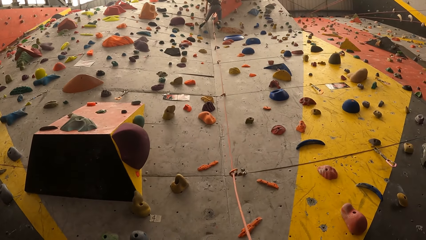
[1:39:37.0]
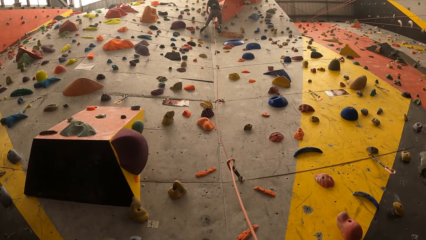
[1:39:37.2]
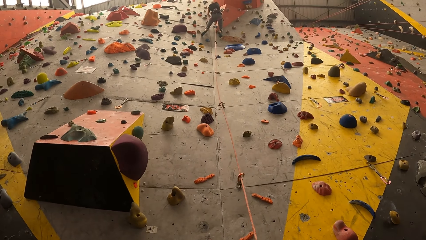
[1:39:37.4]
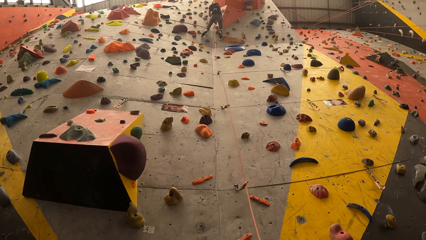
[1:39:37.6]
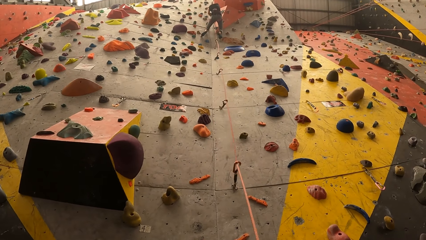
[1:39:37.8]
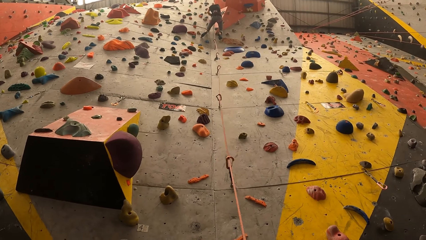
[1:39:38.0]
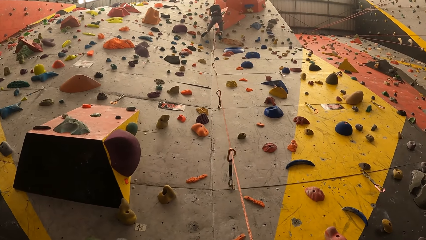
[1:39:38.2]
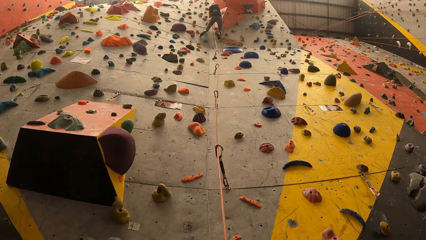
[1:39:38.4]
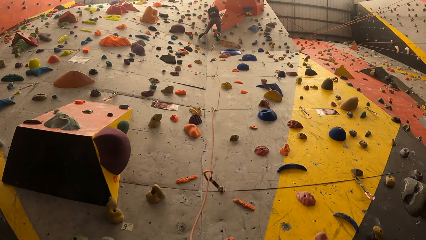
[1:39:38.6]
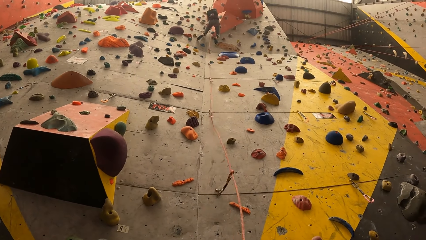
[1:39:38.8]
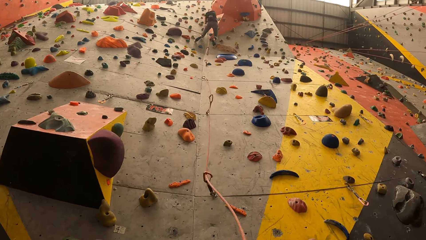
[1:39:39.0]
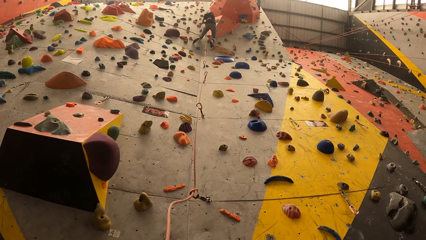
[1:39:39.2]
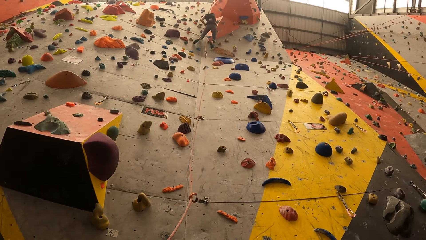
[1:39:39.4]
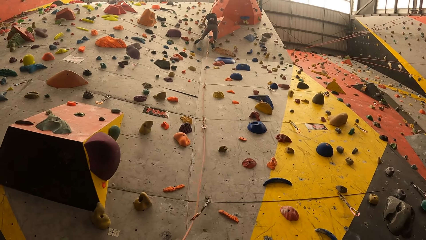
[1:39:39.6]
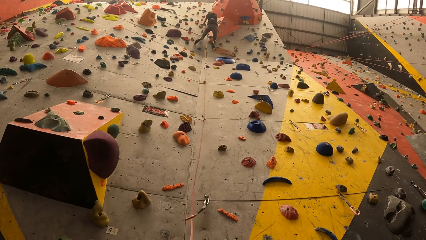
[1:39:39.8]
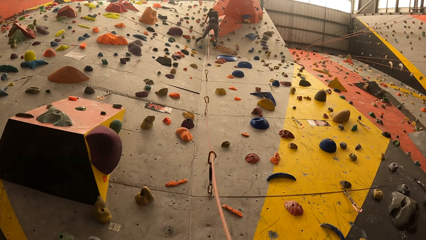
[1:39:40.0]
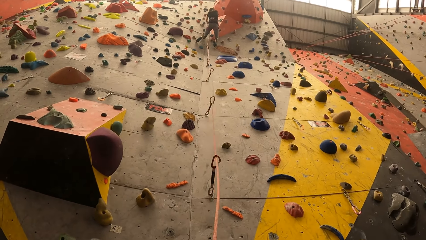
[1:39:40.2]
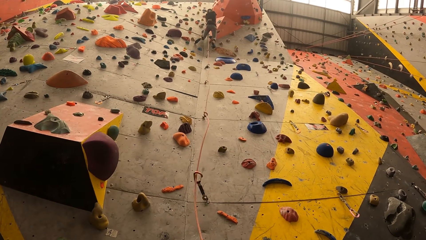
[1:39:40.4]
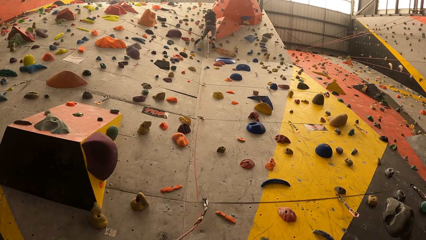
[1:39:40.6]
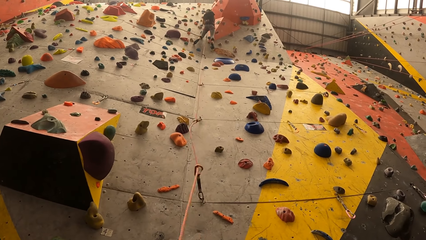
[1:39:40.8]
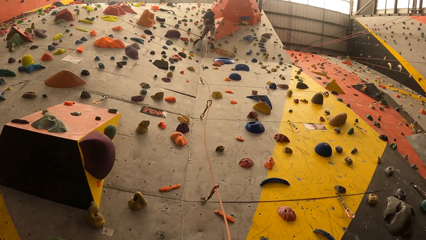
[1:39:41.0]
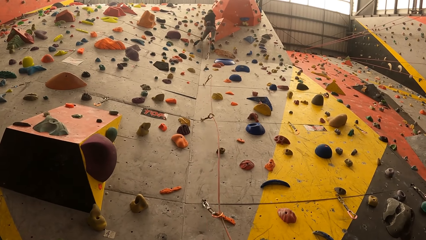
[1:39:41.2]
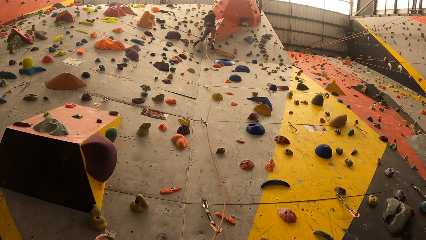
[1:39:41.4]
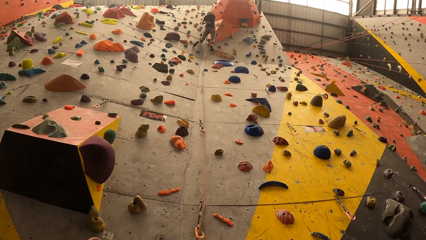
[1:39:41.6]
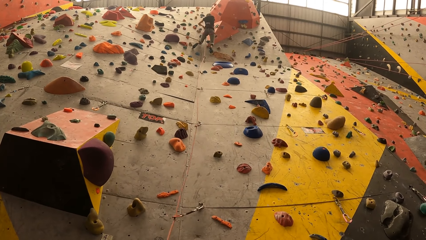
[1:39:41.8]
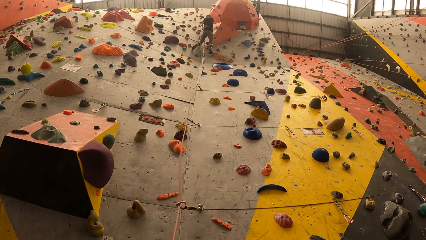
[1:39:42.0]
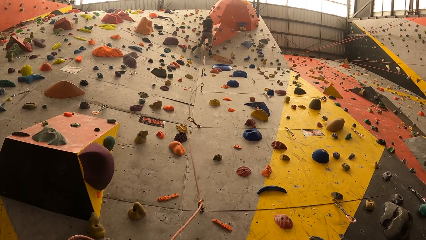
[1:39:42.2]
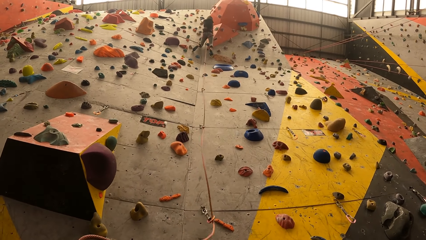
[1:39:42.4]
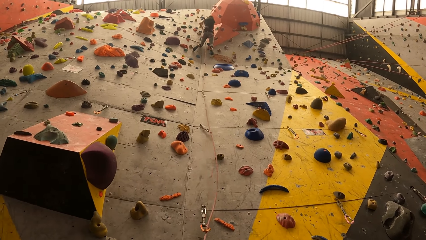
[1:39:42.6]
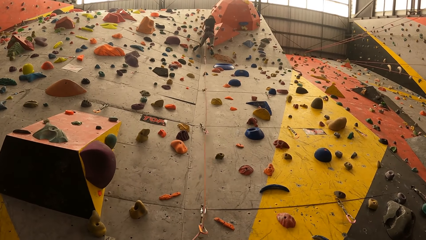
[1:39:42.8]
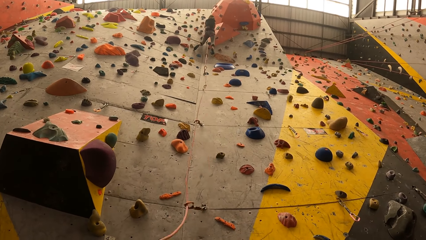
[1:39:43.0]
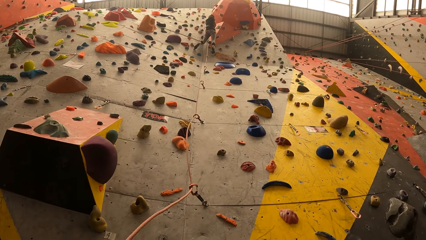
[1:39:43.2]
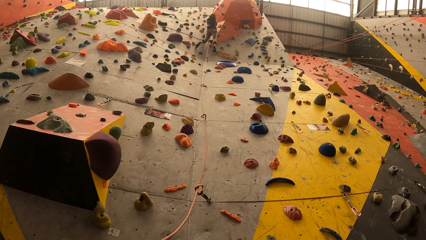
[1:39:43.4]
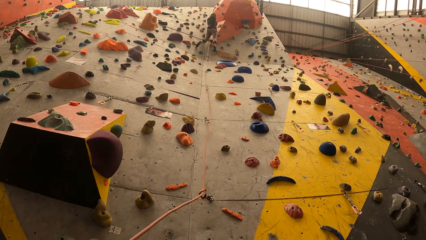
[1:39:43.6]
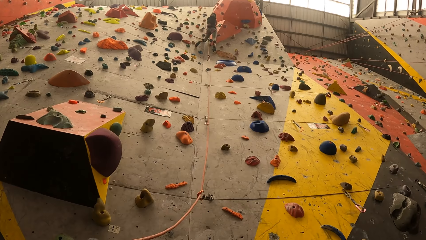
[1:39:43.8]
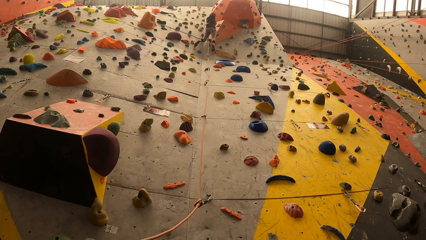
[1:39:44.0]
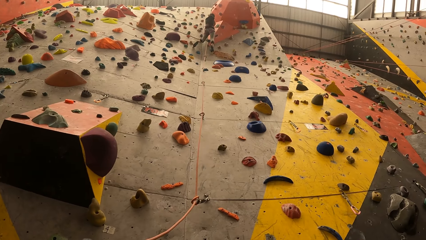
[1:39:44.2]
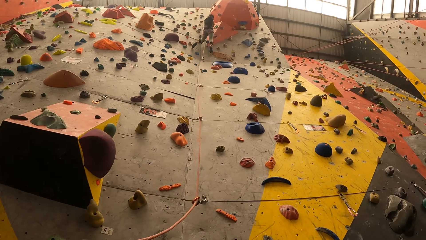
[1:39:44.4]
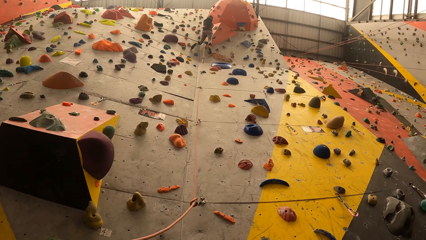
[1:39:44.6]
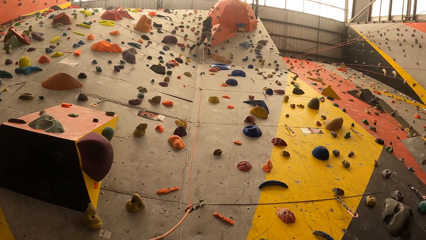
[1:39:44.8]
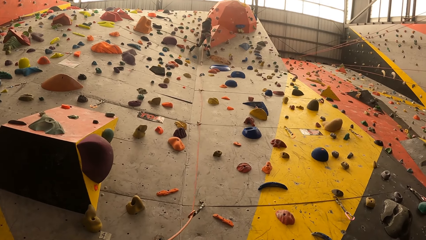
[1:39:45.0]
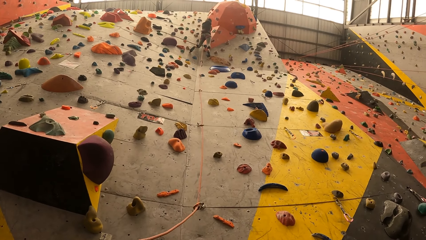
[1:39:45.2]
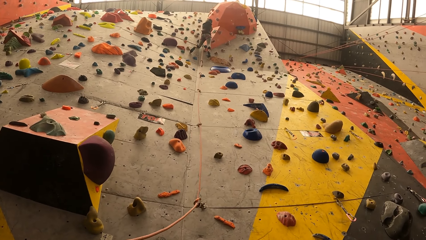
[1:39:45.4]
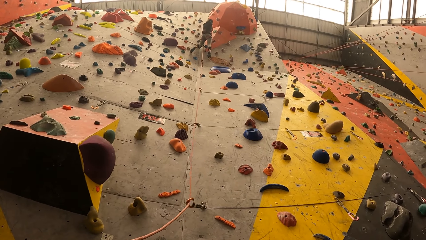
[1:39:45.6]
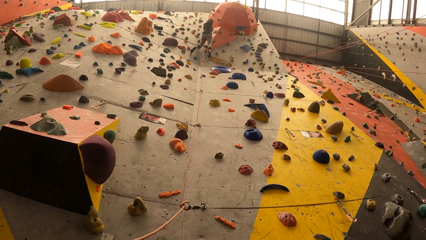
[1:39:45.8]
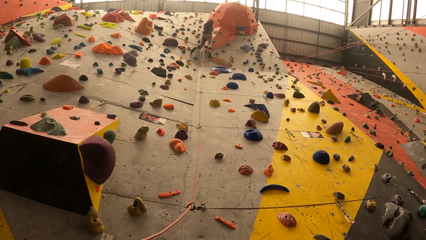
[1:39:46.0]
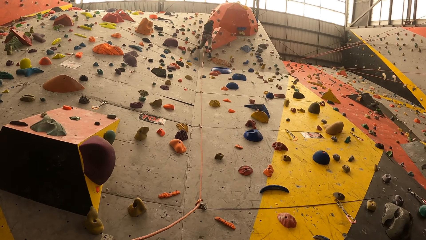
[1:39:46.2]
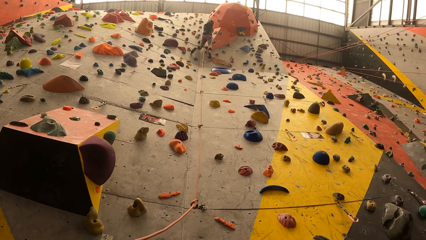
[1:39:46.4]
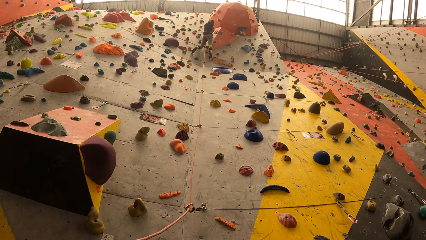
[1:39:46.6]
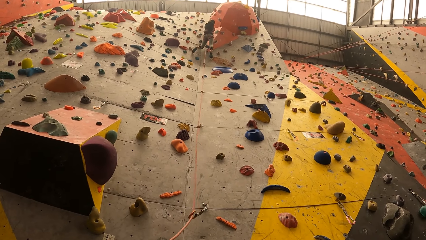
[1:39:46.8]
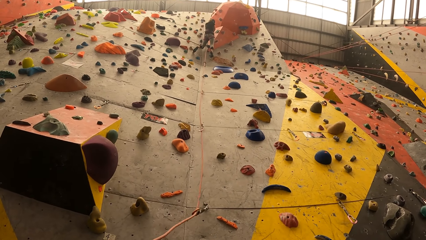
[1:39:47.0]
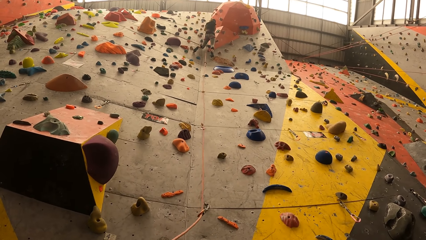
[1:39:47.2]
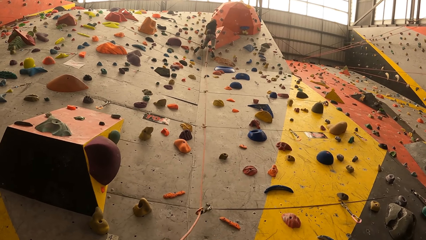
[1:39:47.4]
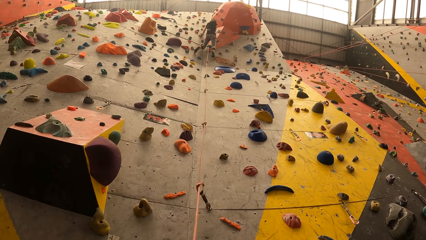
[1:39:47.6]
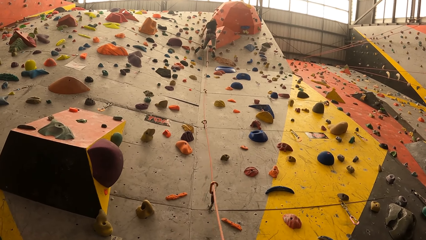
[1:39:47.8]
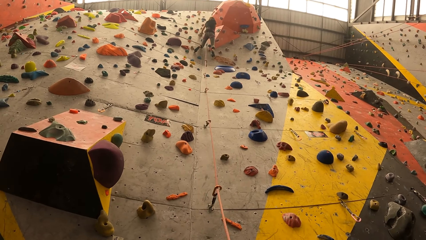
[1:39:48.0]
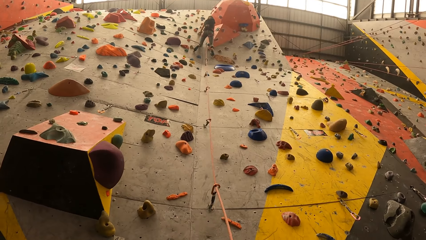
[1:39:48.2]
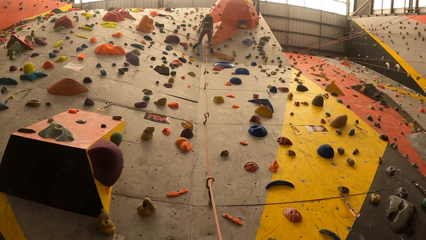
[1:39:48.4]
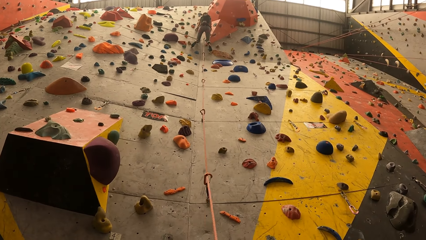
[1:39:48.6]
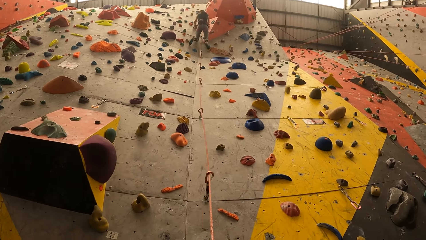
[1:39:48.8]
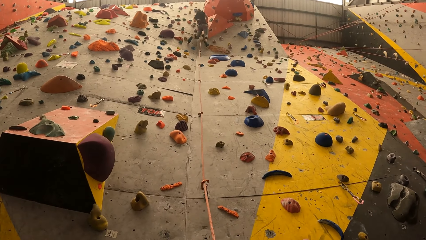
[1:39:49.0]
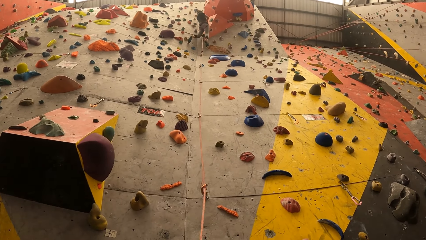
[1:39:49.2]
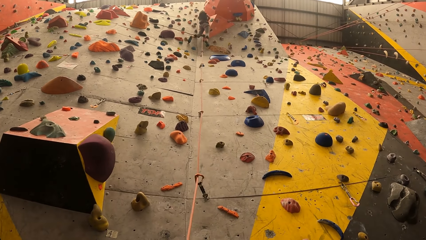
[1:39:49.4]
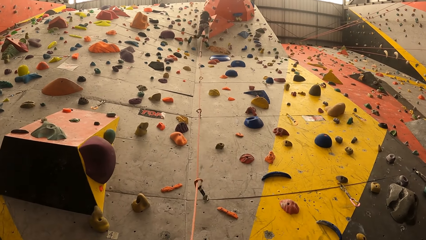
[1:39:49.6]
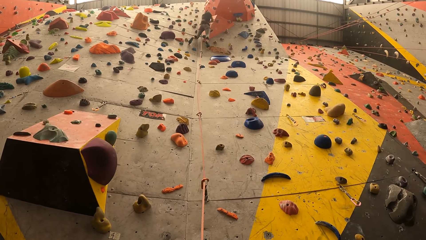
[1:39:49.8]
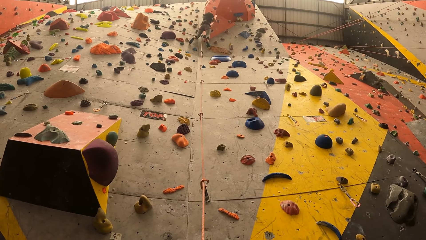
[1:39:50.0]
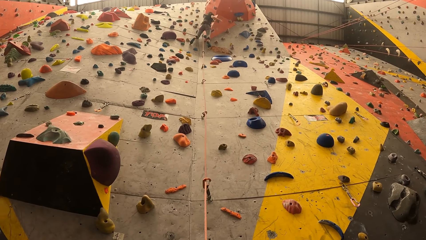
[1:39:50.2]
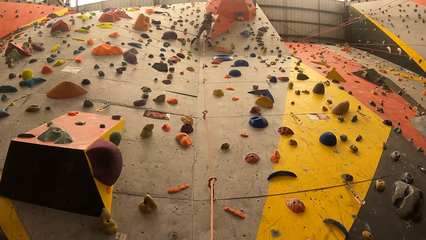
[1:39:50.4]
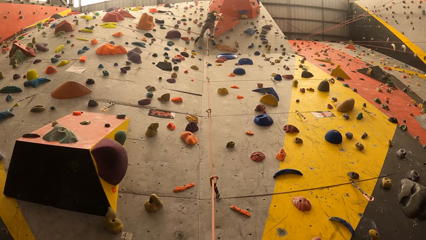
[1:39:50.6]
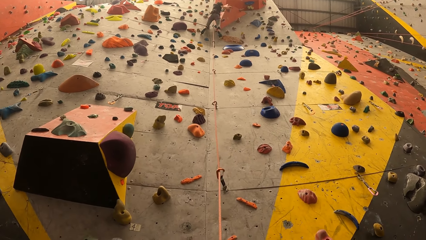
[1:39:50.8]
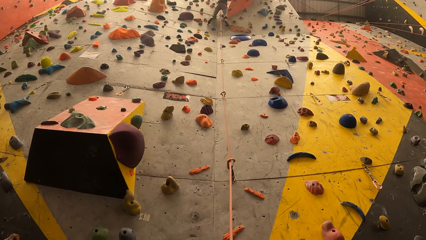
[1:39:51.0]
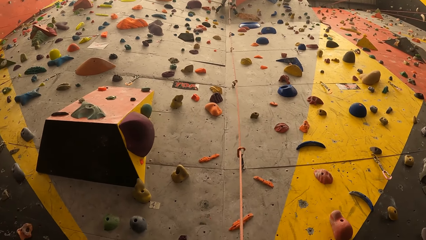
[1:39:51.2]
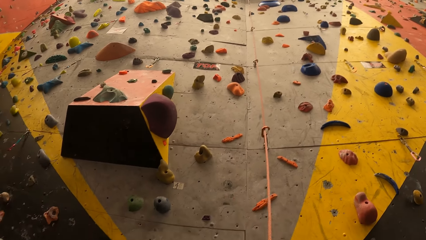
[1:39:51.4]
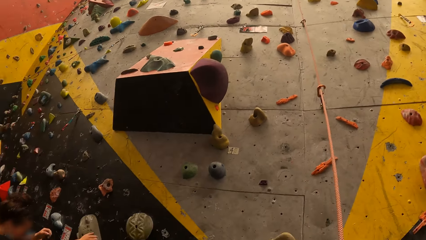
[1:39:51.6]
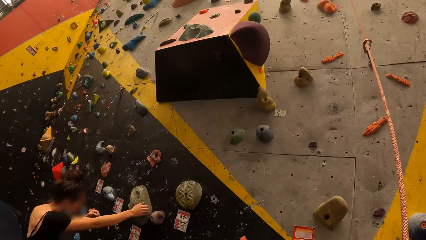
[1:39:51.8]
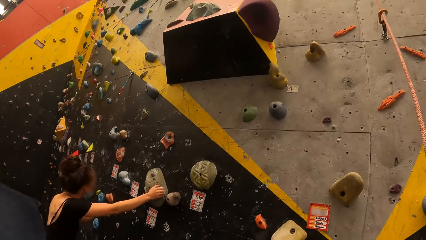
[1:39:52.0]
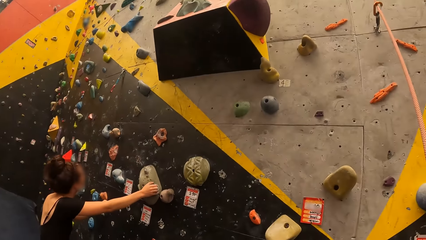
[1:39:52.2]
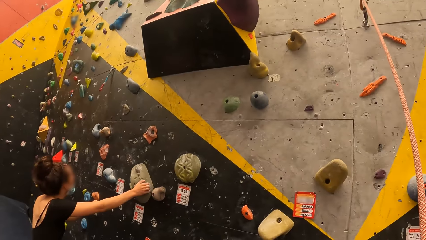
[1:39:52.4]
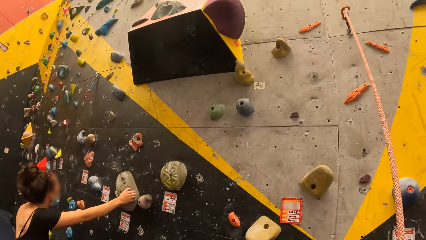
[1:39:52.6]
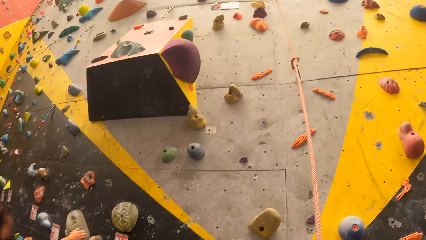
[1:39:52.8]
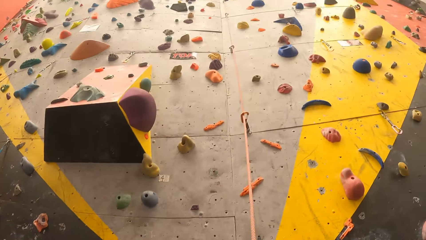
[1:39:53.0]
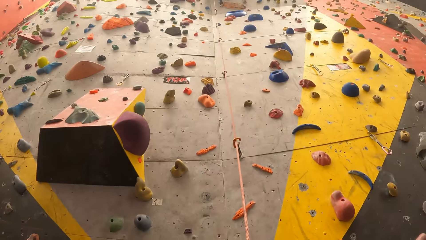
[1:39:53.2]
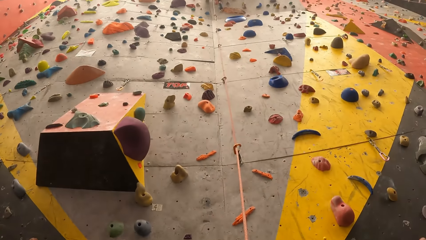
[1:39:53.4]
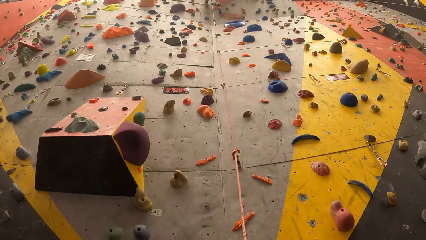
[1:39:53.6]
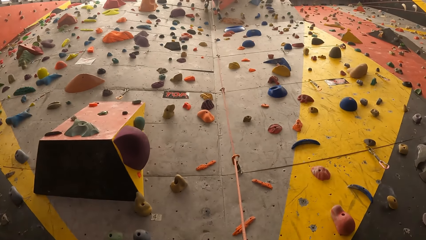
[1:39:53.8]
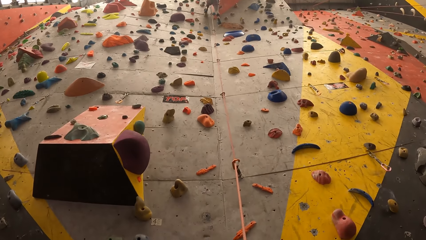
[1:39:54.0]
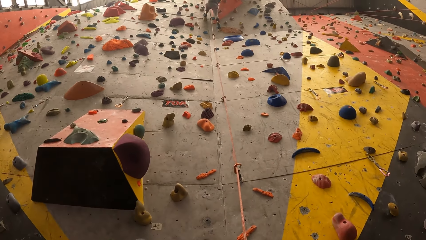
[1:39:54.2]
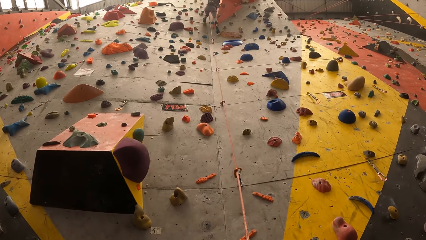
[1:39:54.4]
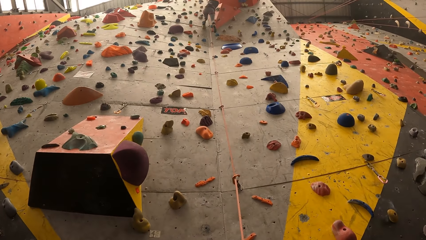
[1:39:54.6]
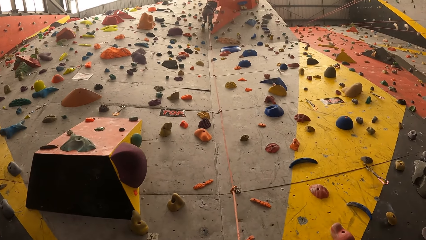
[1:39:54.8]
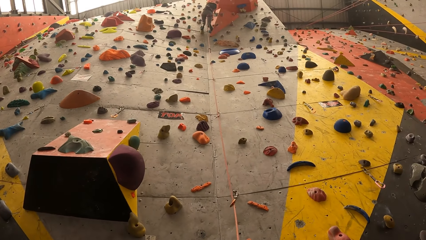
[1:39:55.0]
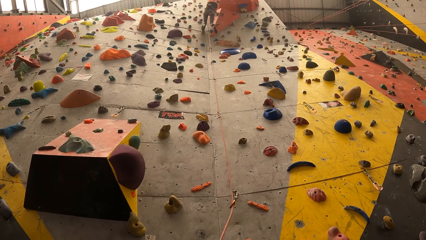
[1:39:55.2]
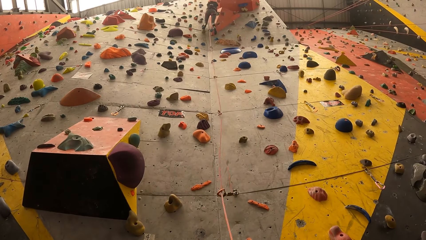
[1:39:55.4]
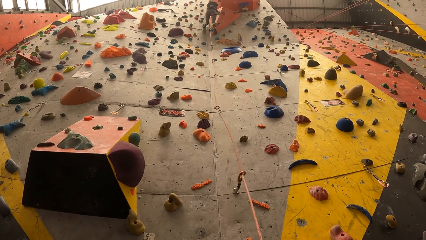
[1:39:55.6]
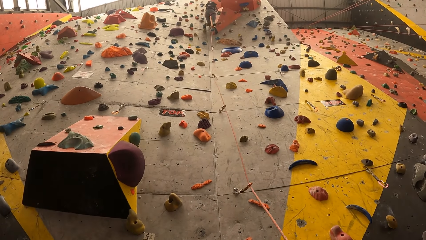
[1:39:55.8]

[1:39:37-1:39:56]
The camera wearer swings the rope. He looks at the person on his left hand. He looks at the person. He looks up the bouldering wall.
